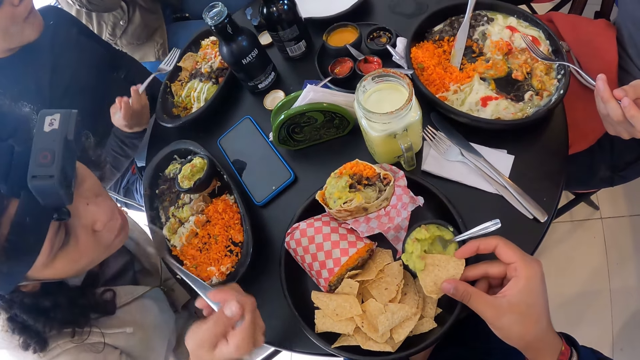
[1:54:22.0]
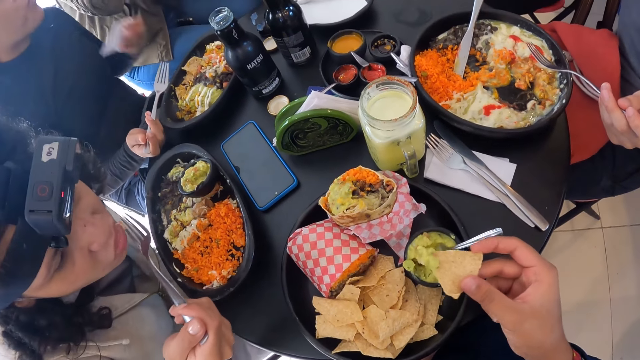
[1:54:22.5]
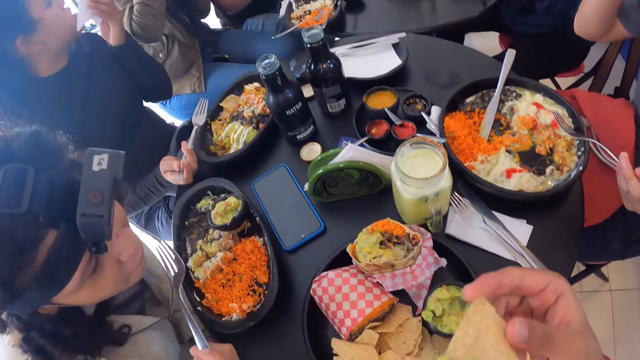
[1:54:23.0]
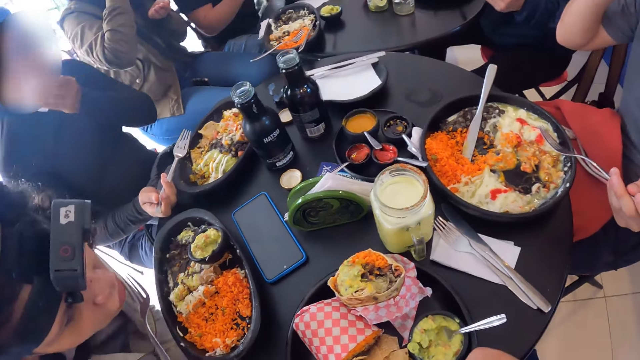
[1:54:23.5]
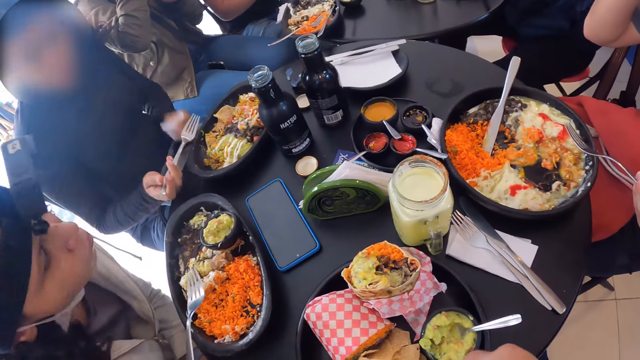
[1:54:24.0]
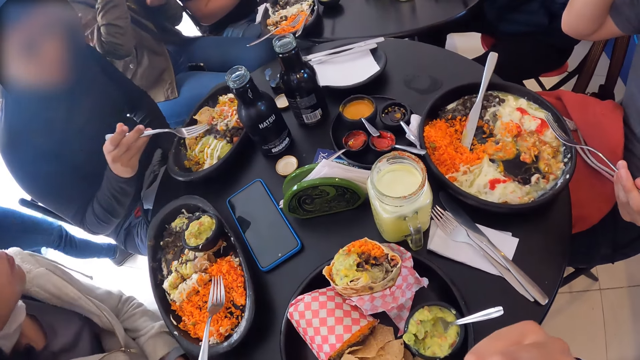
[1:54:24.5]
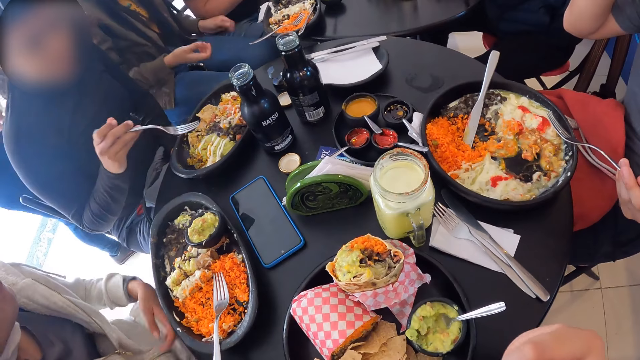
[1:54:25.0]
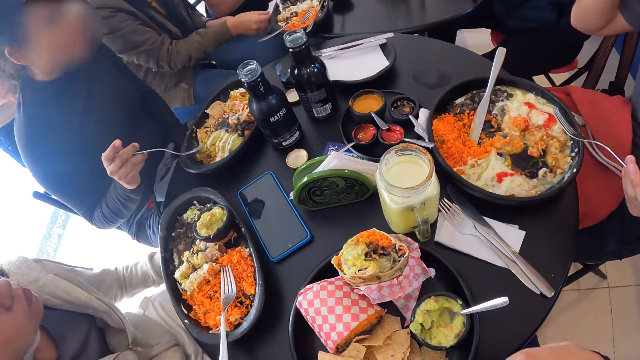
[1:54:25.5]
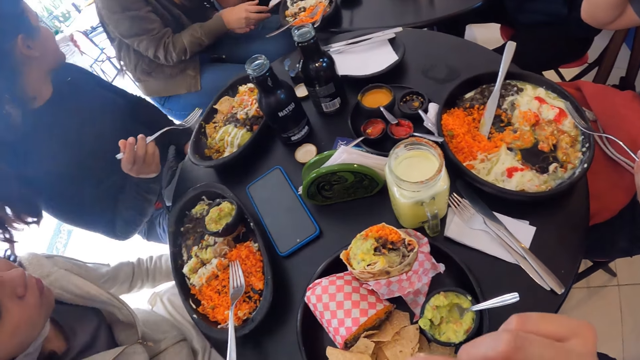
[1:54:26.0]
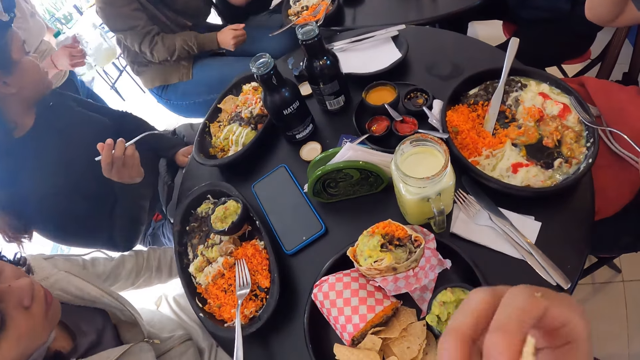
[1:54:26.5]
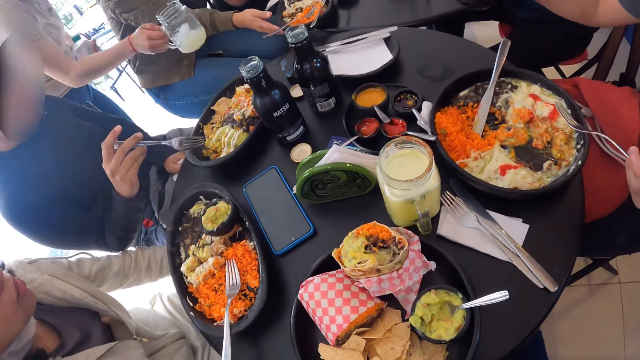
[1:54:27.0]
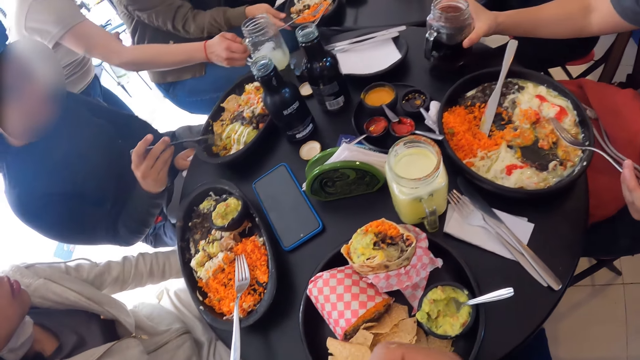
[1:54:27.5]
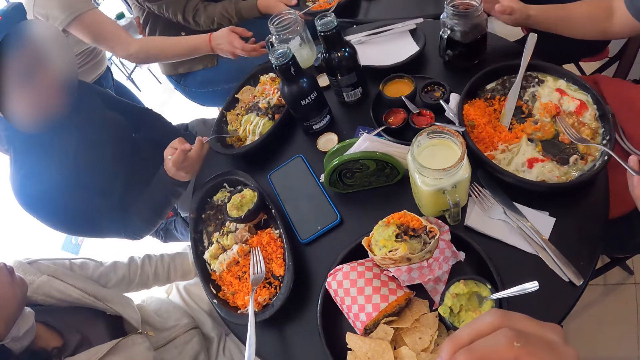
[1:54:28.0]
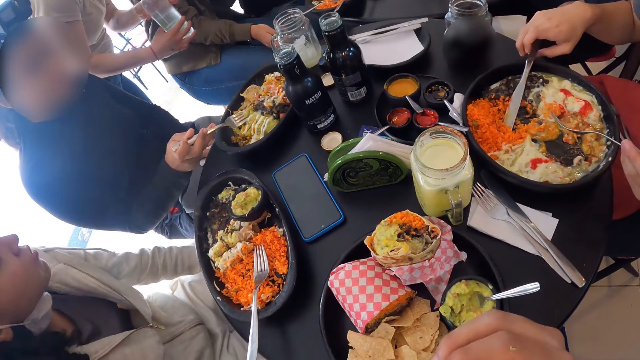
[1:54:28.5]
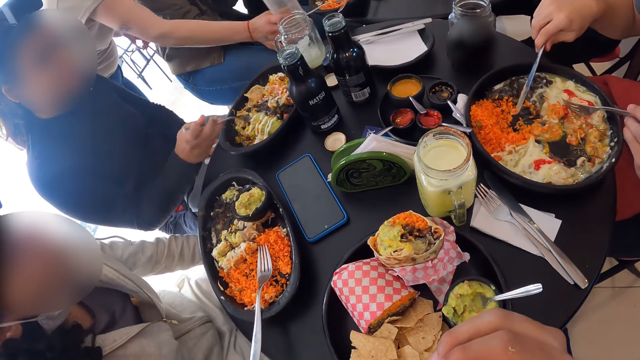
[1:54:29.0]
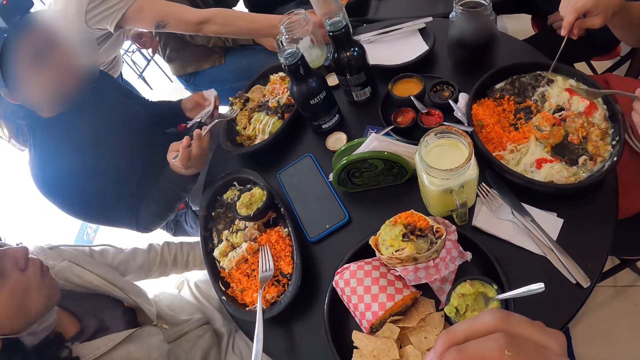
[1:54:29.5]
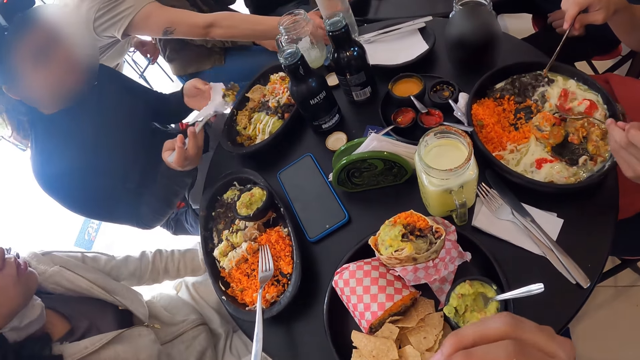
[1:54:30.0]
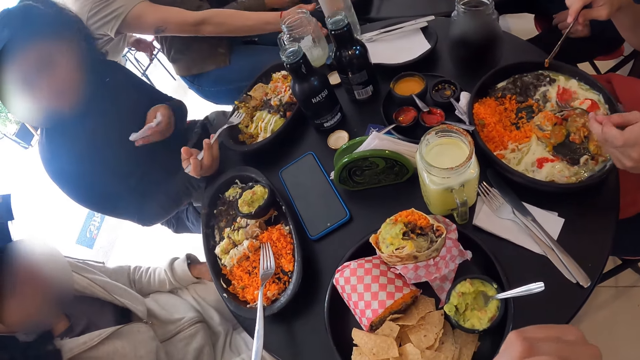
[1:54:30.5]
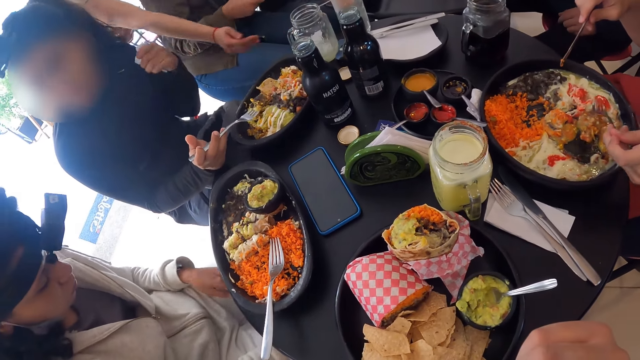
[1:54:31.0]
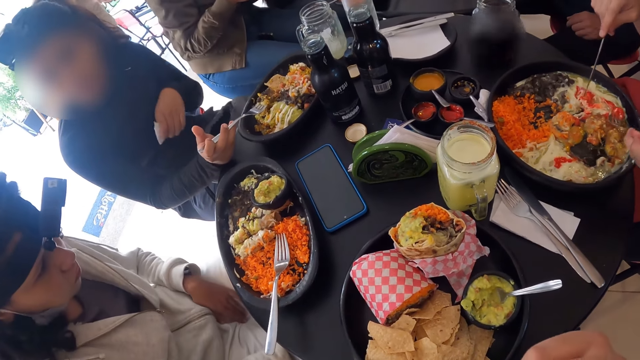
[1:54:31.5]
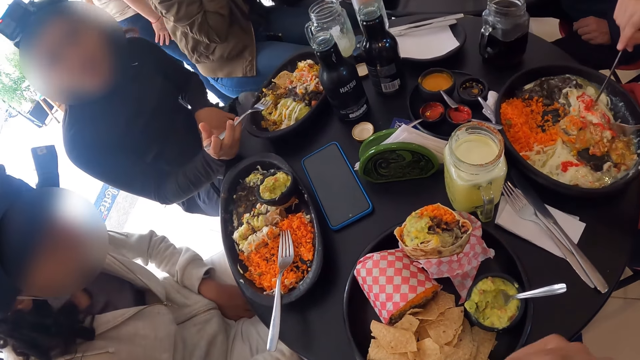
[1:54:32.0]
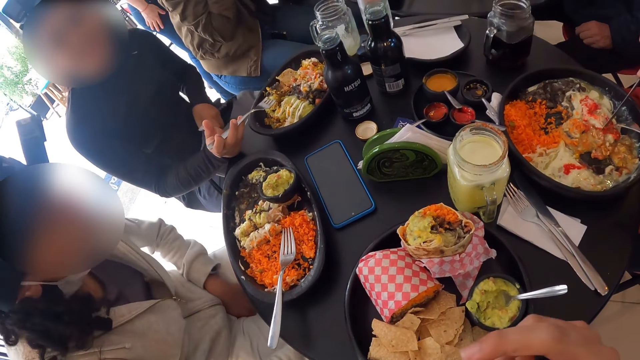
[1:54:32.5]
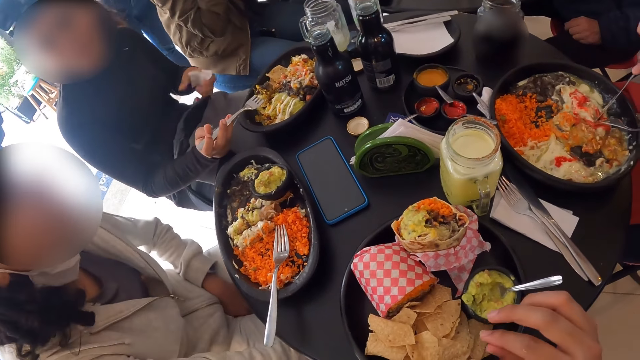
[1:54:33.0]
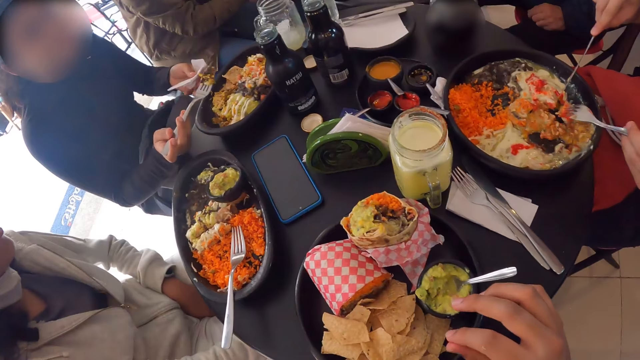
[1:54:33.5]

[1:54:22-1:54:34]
The camera wearer eats the chapati.

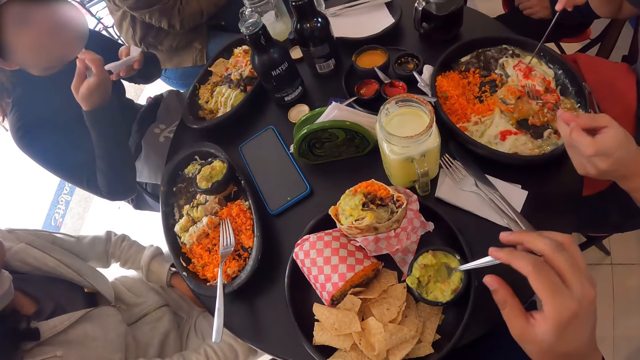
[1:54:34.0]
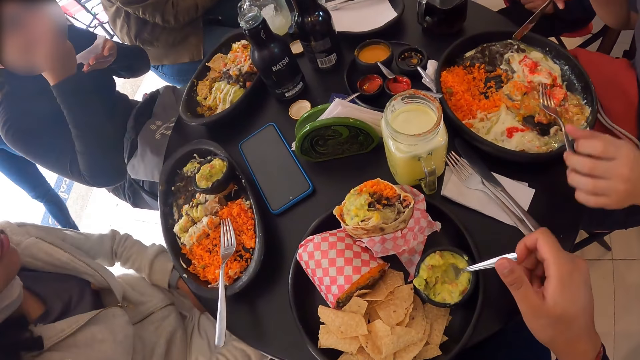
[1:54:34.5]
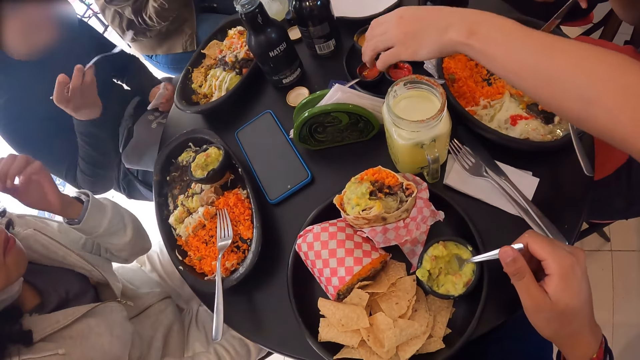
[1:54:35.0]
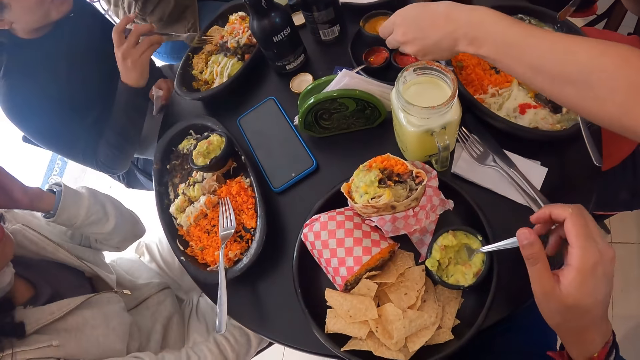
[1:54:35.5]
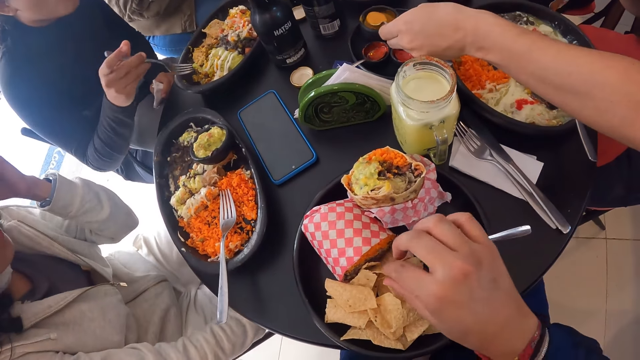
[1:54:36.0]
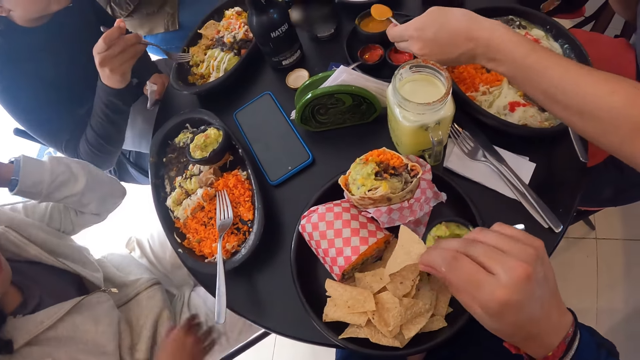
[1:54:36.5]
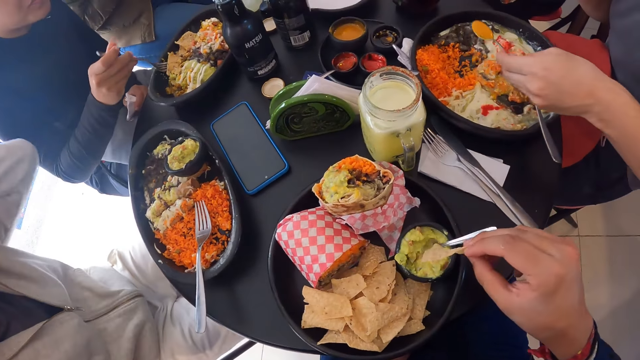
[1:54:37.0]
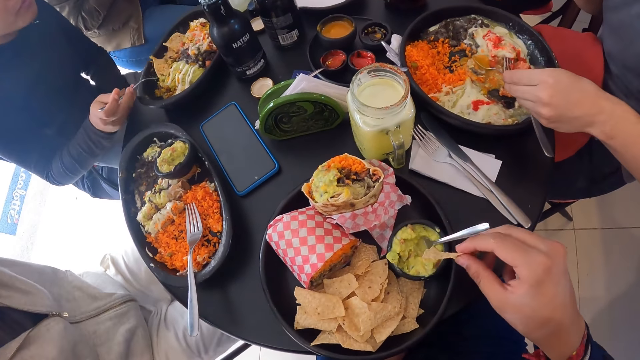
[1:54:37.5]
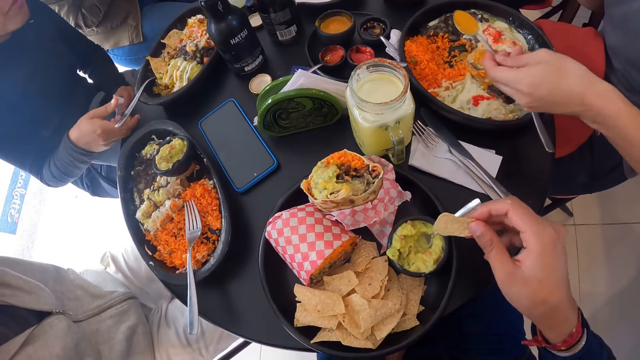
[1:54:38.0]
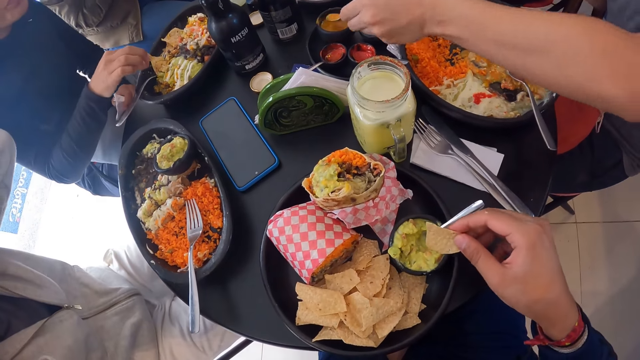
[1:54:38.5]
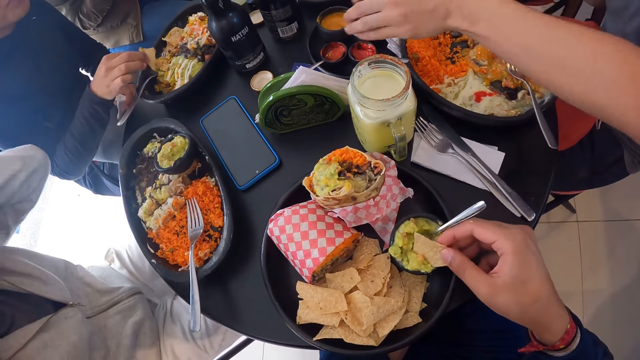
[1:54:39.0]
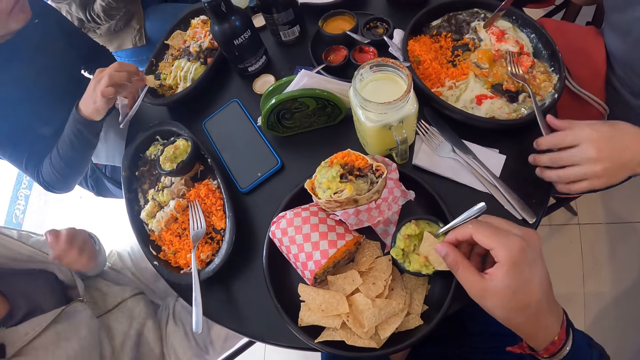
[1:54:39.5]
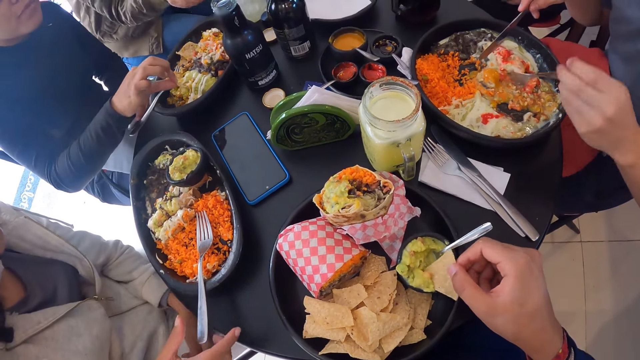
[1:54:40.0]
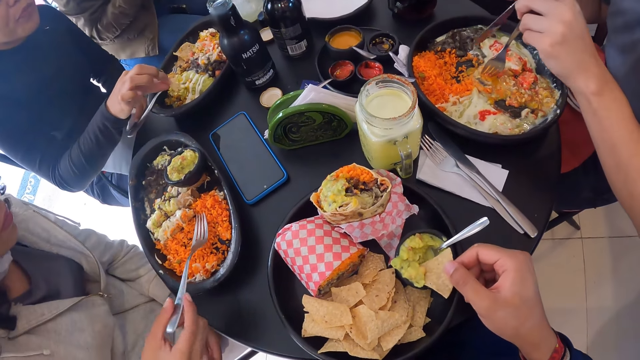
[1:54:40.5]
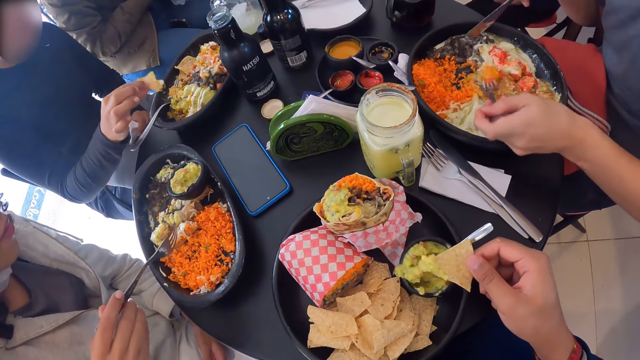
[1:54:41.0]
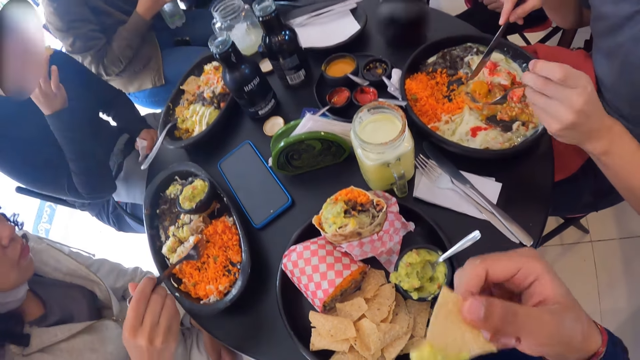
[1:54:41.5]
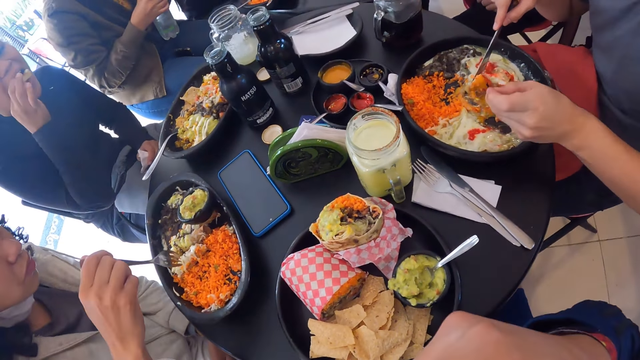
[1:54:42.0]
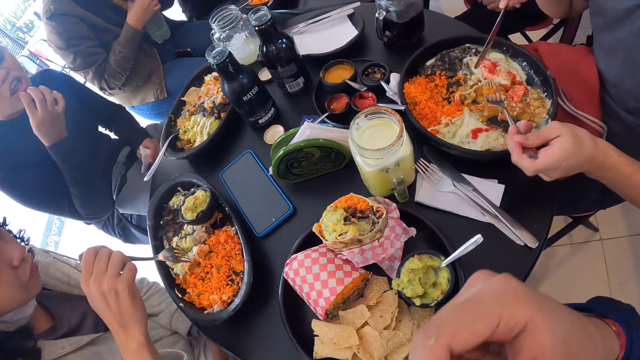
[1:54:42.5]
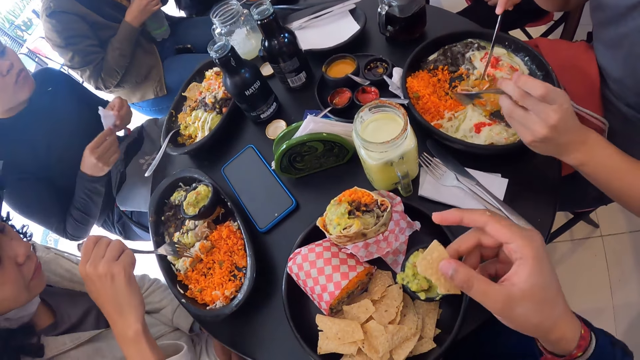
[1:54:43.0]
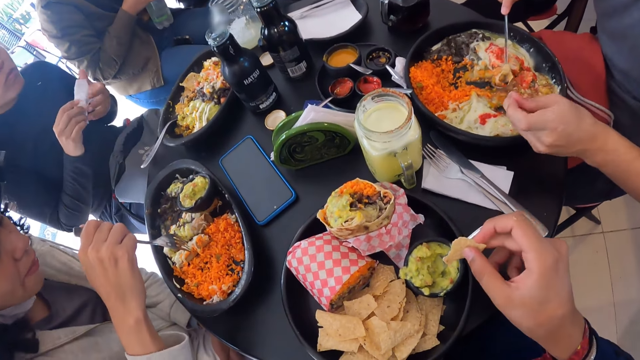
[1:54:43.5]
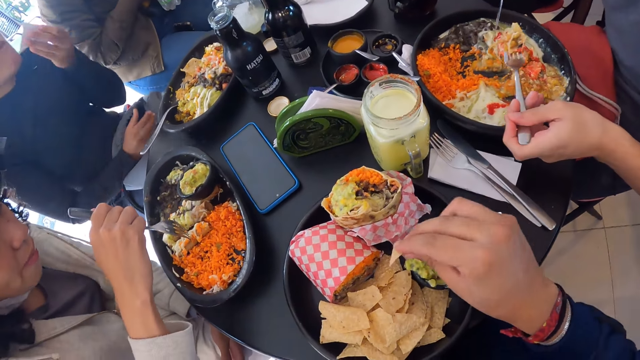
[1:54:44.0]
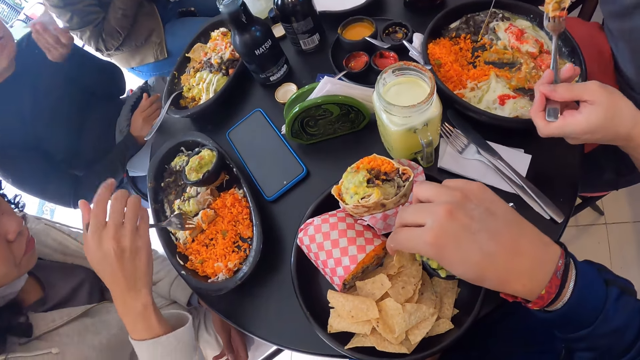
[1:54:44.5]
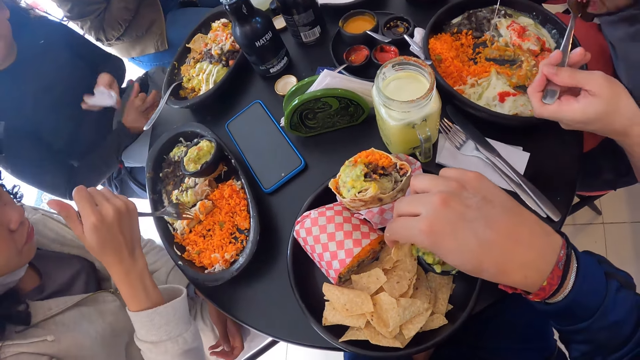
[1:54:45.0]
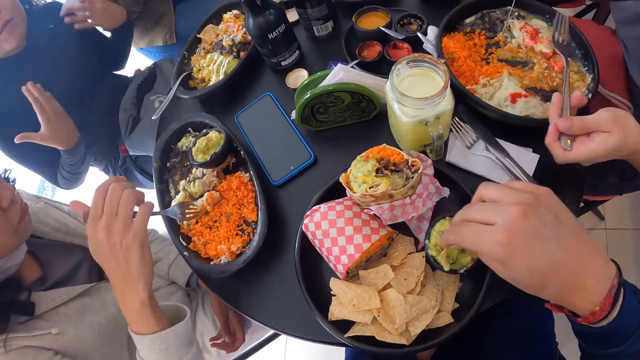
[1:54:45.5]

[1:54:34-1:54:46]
The camera wearer picks chapati from the plate. They dip the chapati in guacamole. They eat the chapati.
